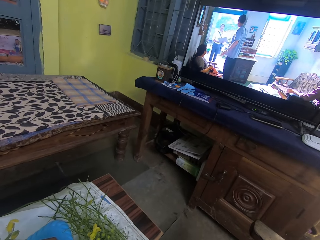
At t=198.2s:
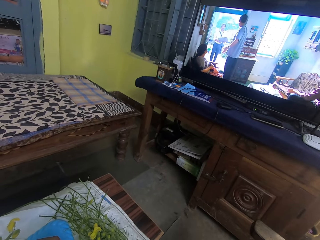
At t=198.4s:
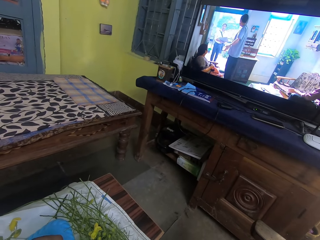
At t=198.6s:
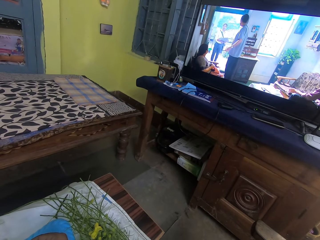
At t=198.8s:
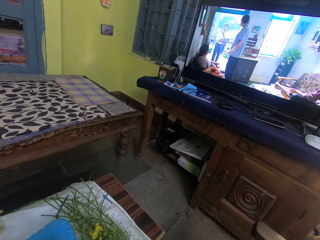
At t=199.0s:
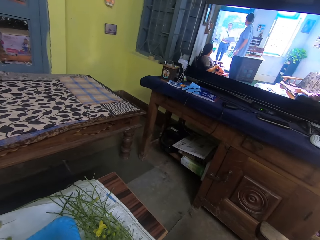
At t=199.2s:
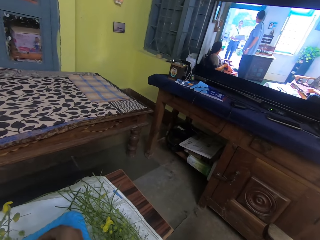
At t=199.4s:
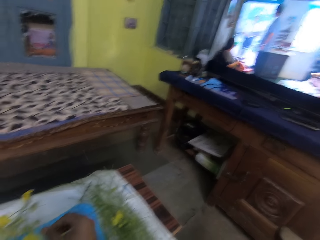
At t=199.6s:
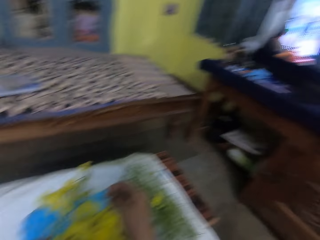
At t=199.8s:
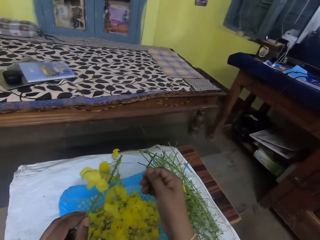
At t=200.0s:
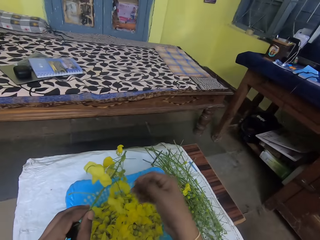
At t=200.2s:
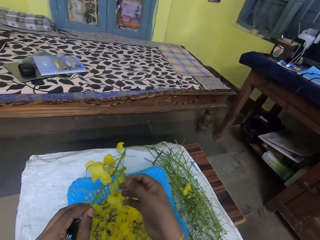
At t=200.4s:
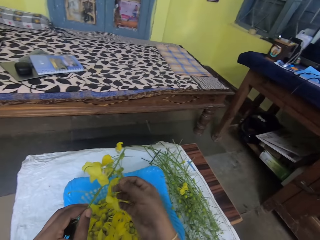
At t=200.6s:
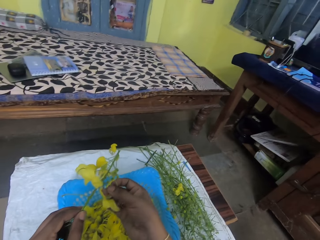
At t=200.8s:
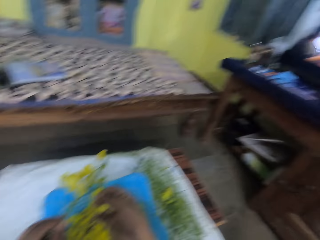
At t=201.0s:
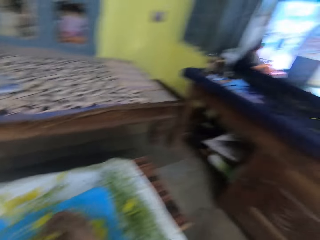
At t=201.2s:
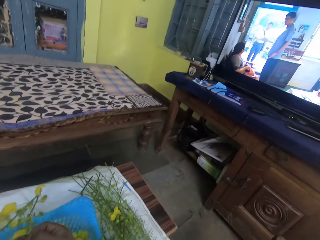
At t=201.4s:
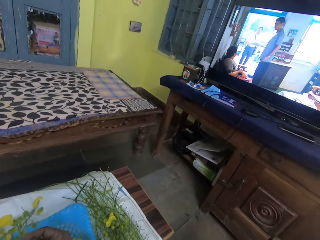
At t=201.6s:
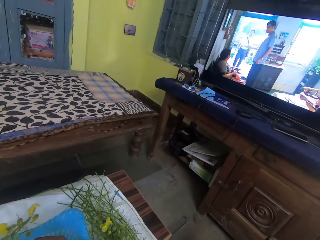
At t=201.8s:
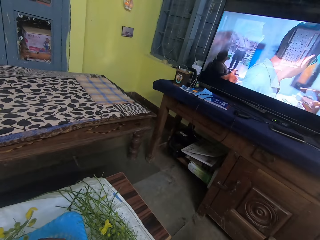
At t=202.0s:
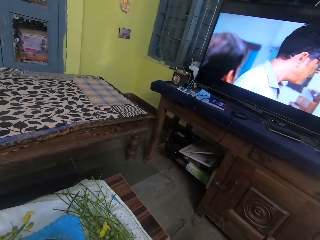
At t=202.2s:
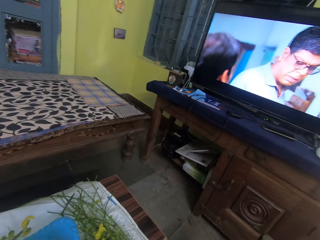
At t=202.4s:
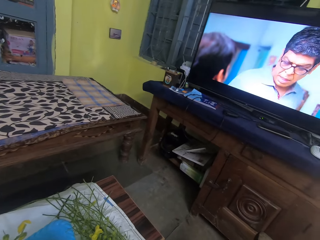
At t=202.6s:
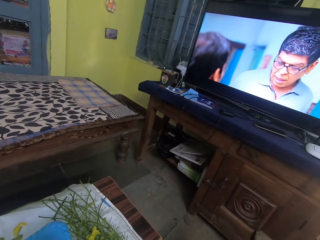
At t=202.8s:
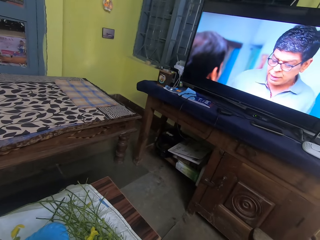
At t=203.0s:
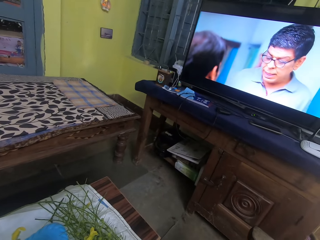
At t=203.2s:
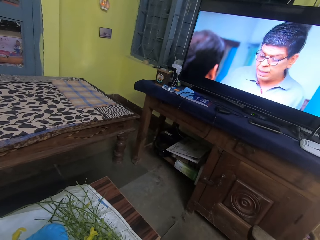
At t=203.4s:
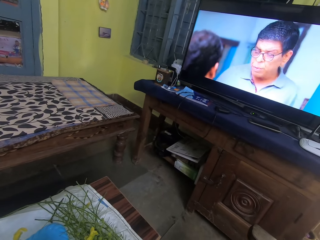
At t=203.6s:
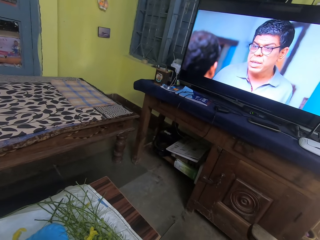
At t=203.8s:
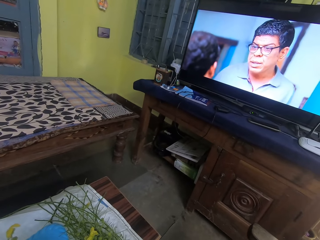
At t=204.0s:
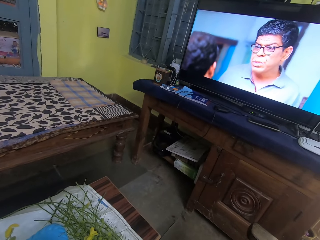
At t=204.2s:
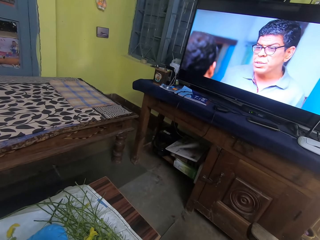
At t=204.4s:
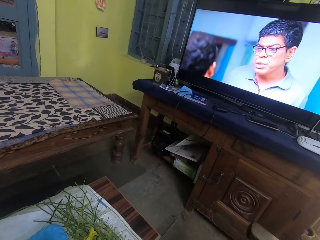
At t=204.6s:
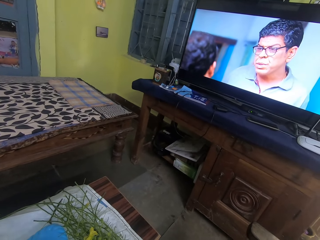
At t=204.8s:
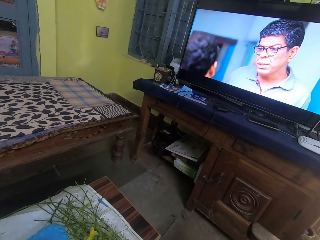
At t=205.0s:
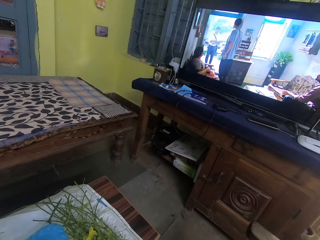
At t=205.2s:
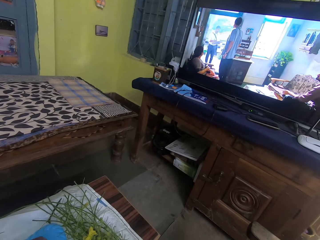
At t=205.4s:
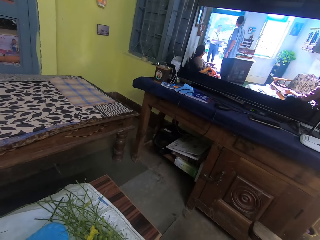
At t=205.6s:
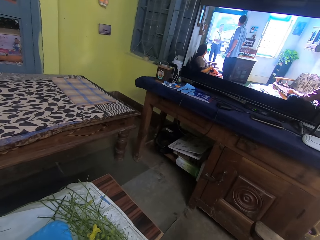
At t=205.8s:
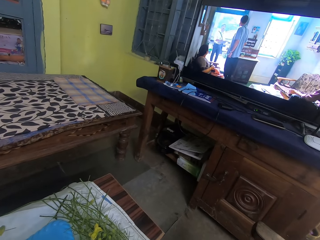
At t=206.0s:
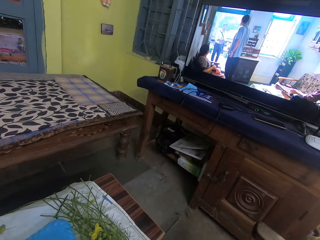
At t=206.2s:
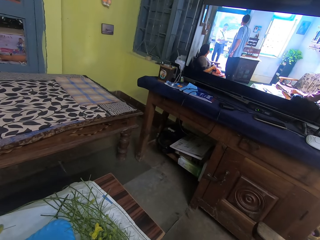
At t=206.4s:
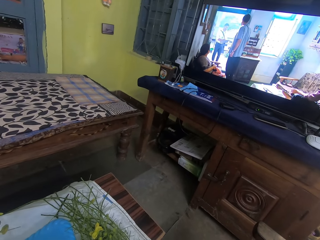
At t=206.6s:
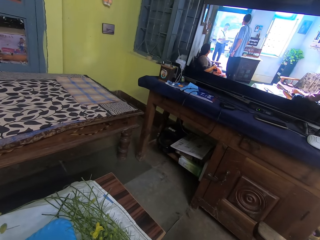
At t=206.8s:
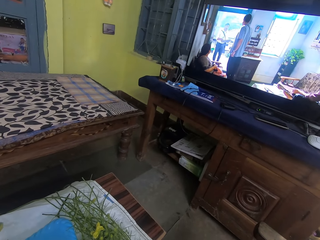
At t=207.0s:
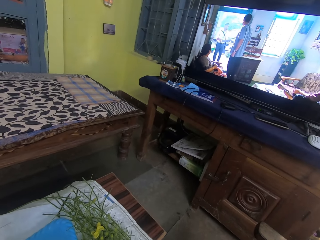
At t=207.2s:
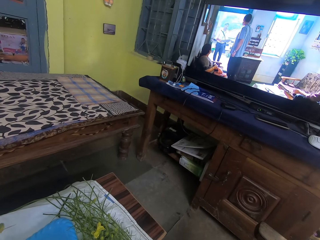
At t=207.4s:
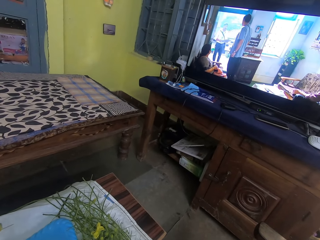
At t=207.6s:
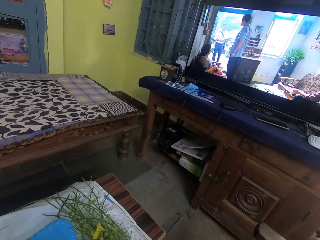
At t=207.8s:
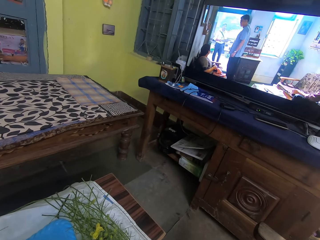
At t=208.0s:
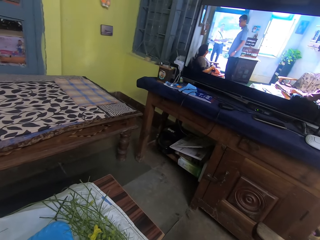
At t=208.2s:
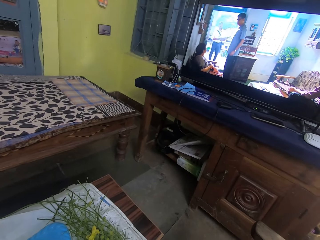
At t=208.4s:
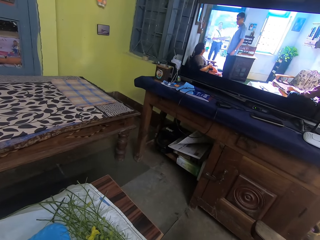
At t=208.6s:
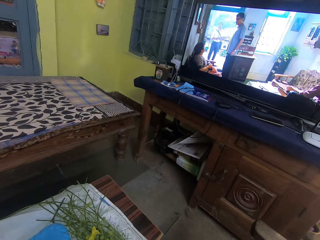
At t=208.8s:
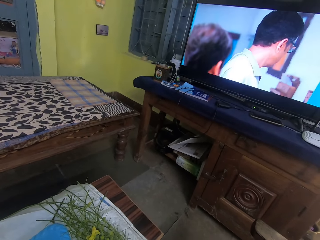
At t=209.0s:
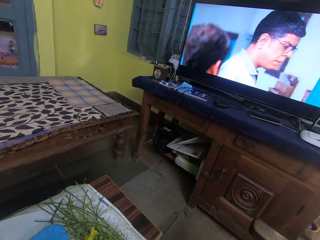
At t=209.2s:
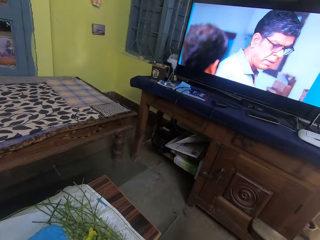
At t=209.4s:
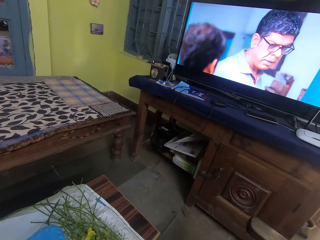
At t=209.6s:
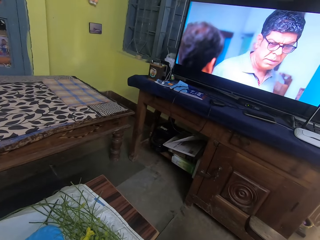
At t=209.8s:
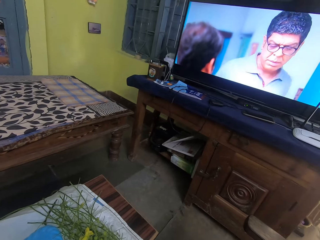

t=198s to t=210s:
The camera wearer prunes the flowers. They look at the television.

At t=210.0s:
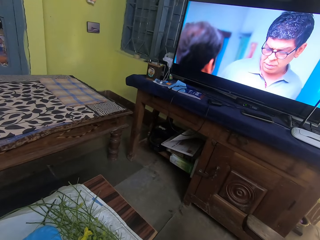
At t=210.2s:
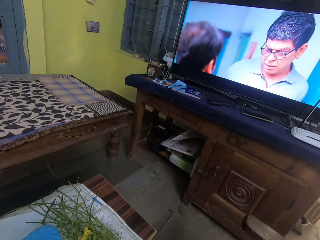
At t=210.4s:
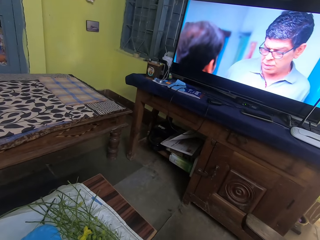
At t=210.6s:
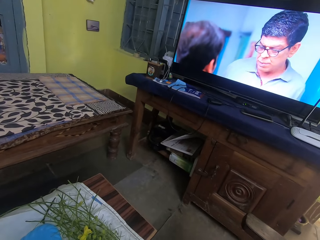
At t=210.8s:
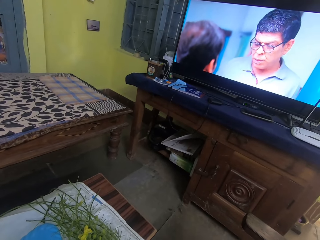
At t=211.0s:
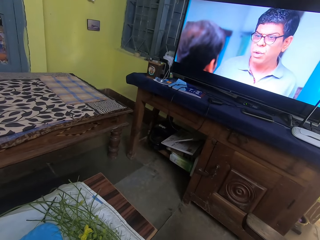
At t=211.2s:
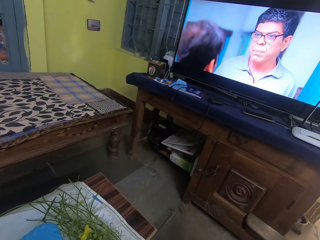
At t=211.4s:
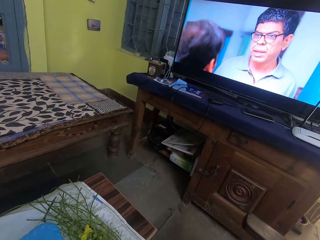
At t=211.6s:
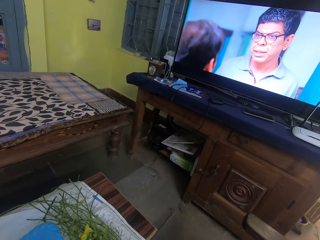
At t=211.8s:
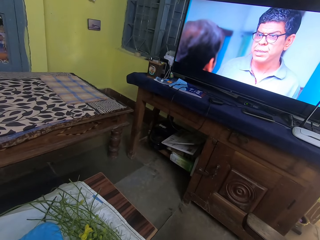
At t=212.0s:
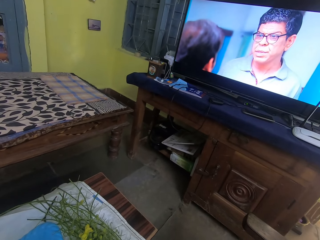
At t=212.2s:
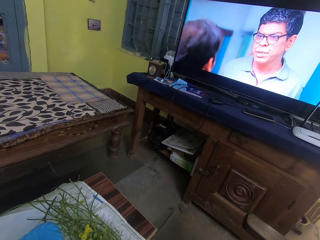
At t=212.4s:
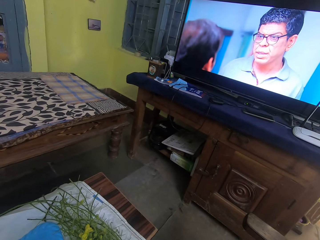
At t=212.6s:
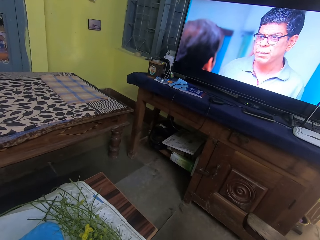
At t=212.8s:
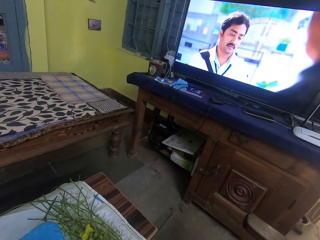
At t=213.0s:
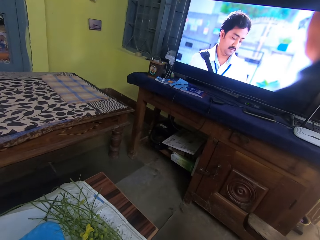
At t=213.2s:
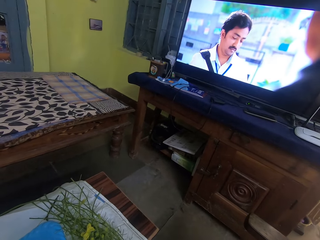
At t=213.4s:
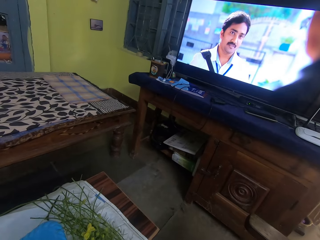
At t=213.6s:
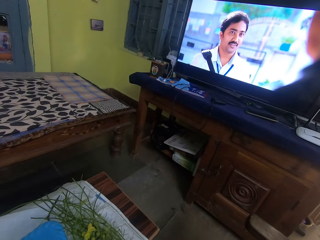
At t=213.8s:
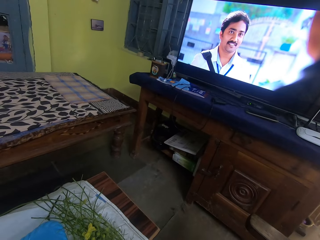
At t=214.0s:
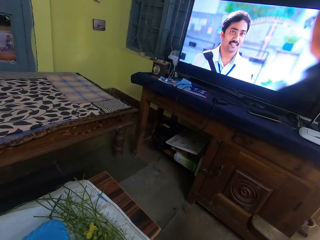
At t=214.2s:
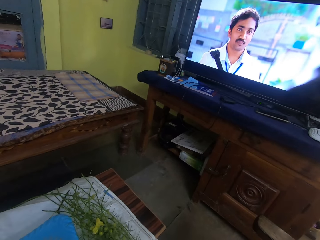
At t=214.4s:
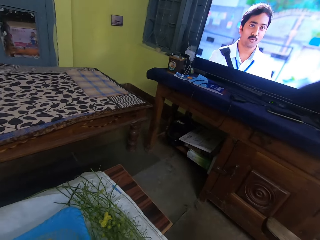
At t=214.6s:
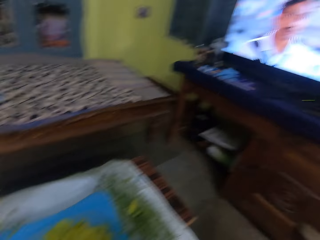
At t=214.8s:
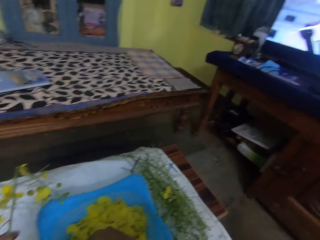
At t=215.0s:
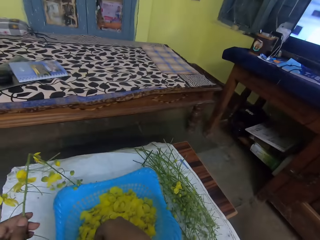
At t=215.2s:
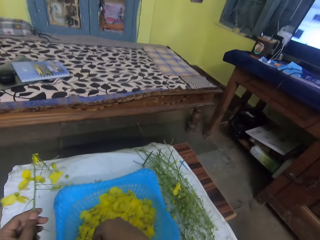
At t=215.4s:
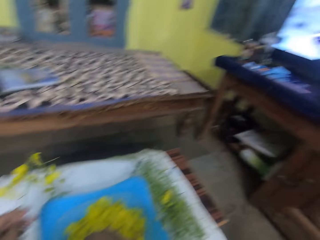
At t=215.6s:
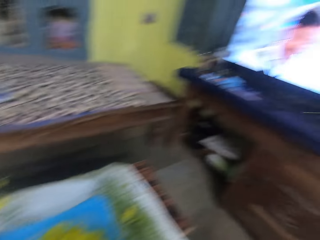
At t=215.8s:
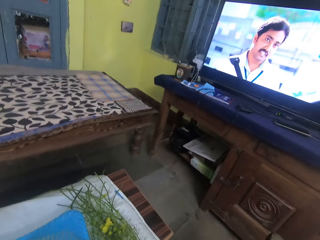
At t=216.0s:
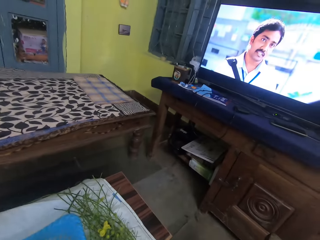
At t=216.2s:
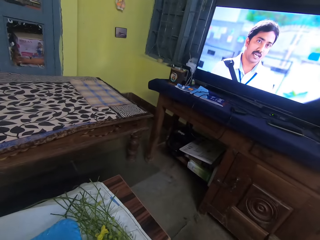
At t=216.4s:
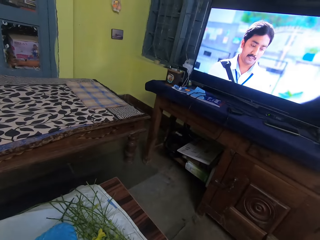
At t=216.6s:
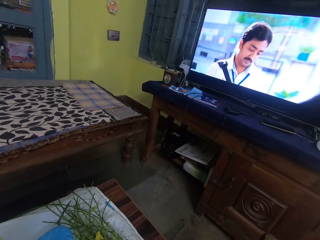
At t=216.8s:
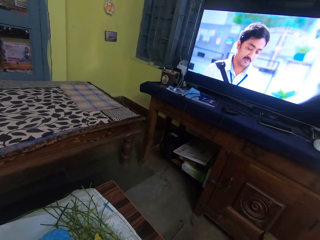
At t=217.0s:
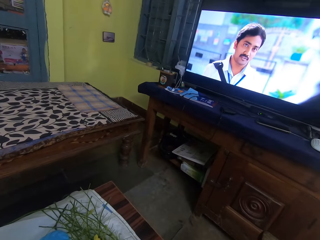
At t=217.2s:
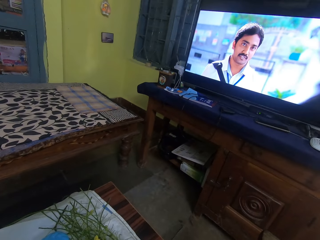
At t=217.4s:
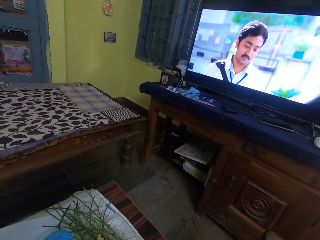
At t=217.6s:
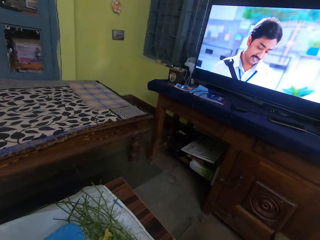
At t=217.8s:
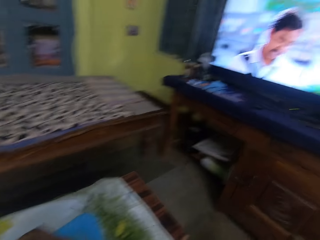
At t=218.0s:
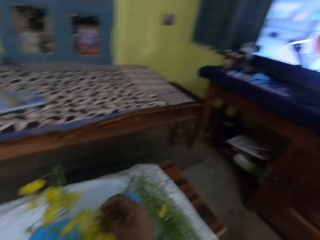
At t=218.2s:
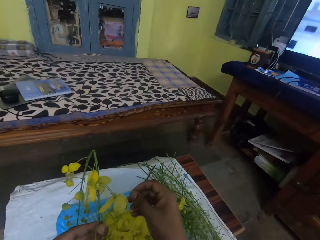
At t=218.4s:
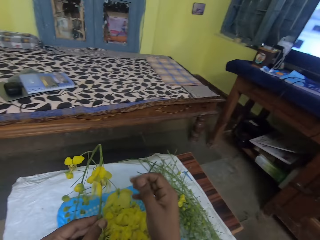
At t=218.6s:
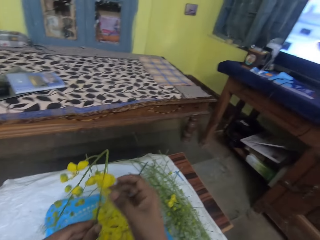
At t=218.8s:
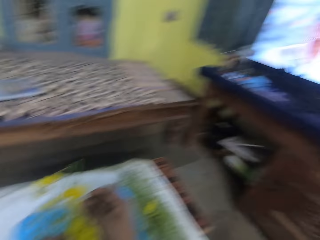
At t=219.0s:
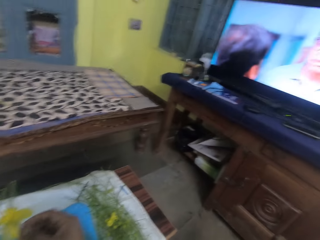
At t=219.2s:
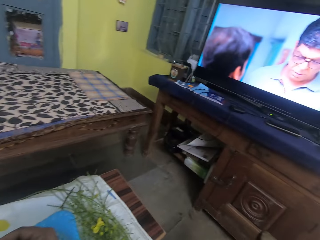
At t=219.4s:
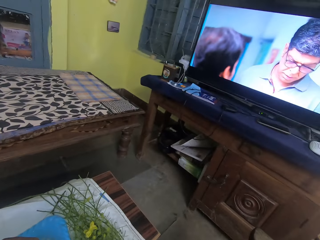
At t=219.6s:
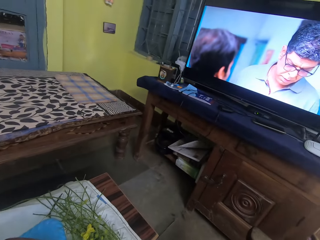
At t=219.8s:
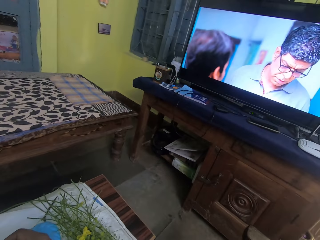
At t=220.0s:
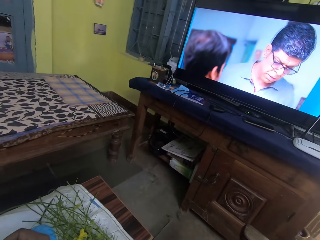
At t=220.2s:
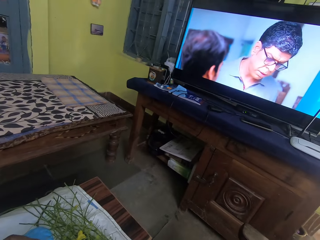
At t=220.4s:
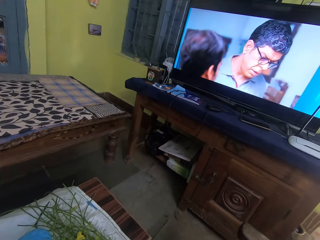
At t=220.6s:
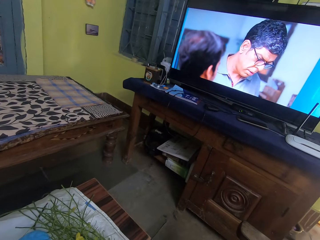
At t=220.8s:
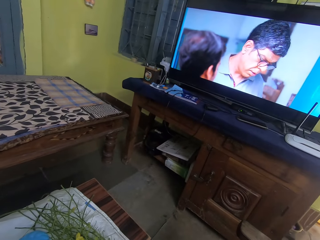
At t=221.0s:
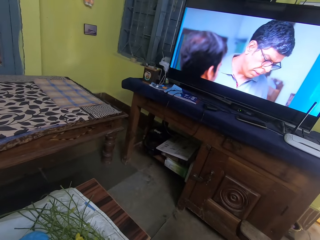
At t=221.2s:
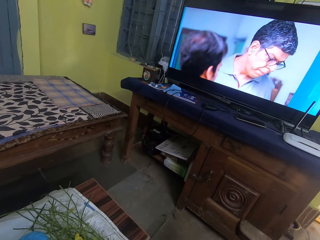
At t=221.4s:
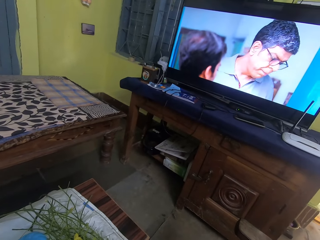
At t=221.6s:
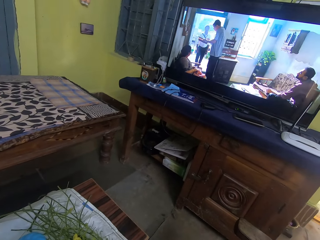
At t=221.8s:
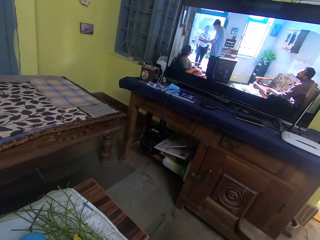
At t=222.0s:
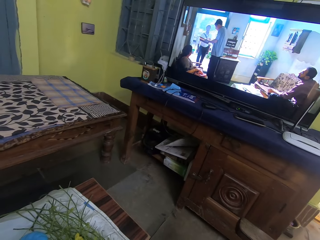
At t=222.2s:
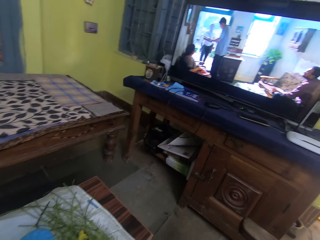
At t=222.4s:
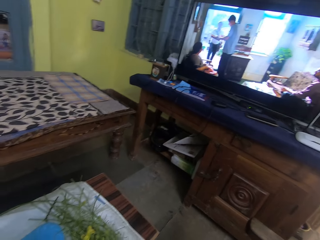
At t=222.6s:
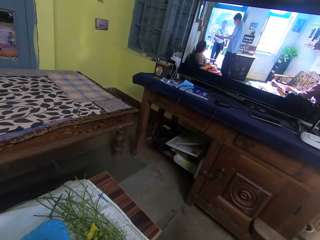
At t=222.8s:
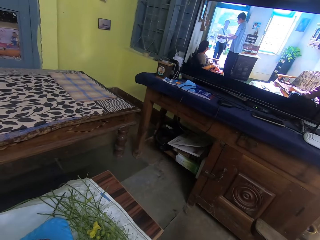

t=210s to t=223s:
The camera wearer prunes the flowers. They look at the television.
